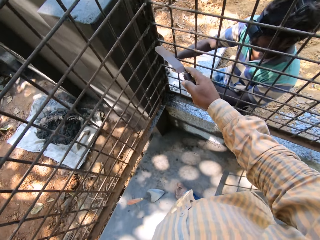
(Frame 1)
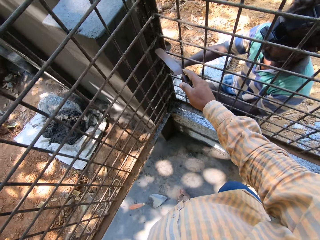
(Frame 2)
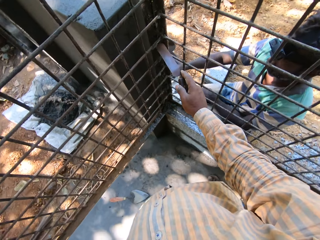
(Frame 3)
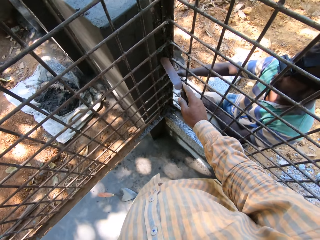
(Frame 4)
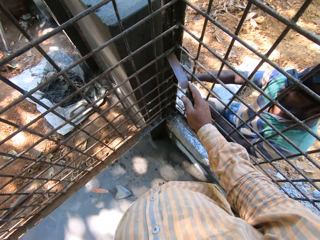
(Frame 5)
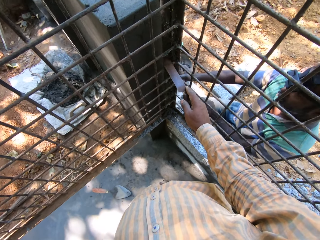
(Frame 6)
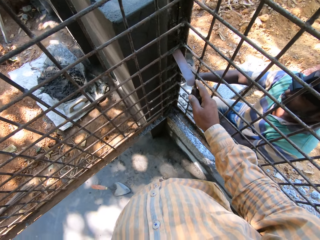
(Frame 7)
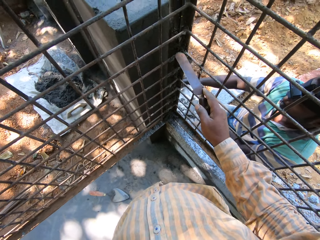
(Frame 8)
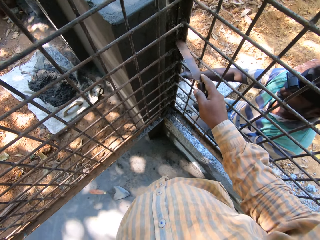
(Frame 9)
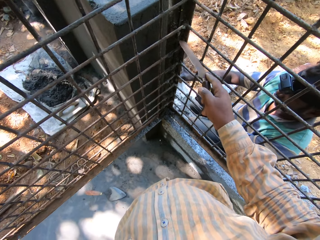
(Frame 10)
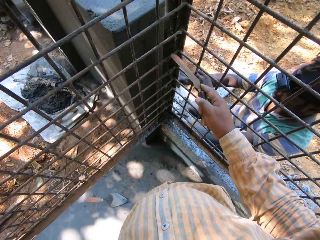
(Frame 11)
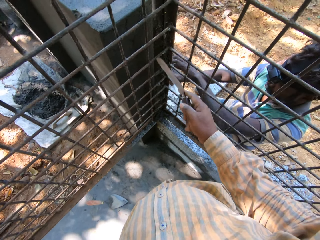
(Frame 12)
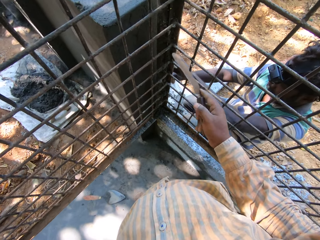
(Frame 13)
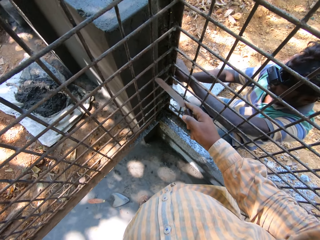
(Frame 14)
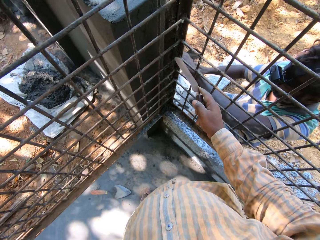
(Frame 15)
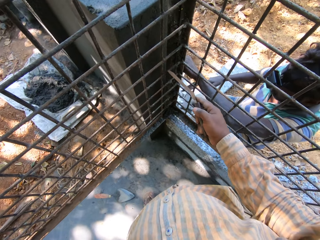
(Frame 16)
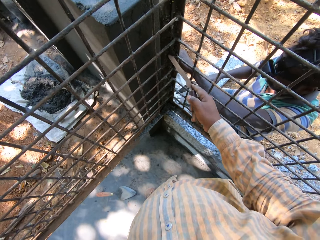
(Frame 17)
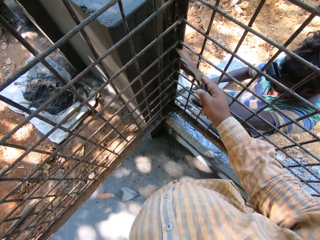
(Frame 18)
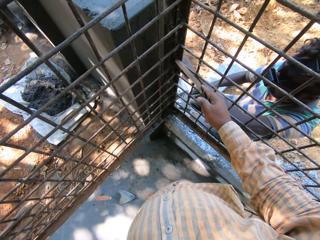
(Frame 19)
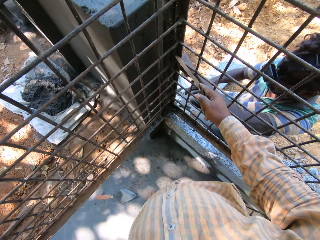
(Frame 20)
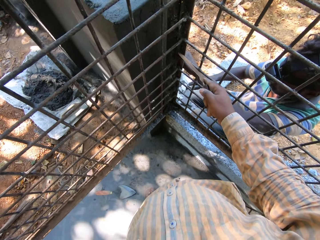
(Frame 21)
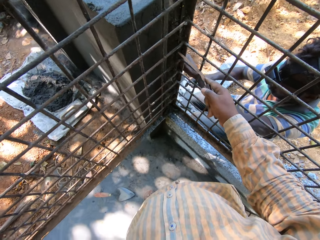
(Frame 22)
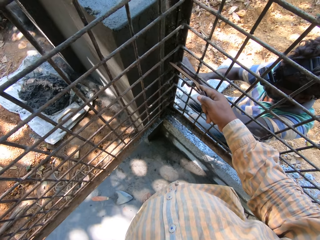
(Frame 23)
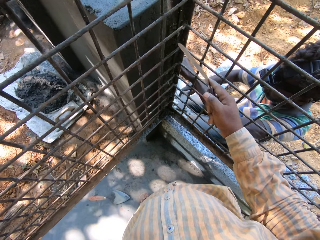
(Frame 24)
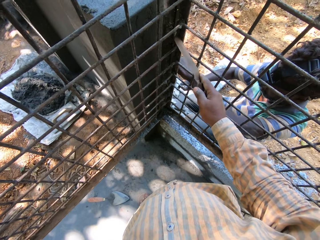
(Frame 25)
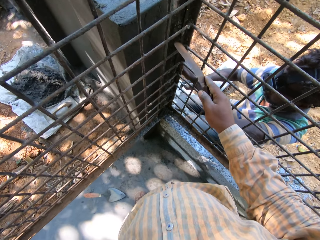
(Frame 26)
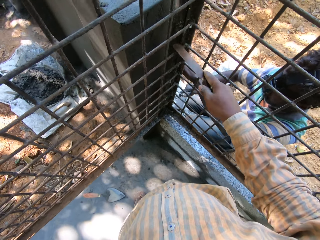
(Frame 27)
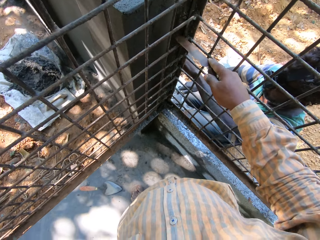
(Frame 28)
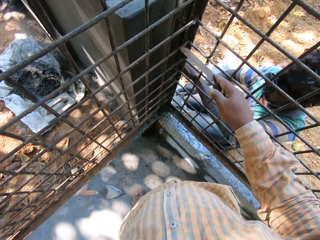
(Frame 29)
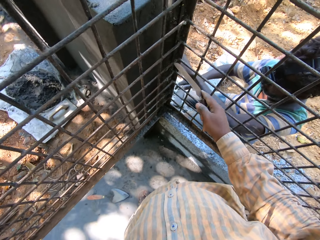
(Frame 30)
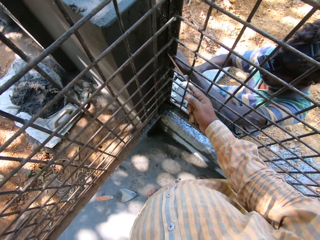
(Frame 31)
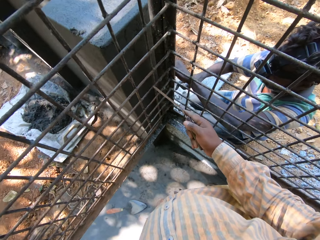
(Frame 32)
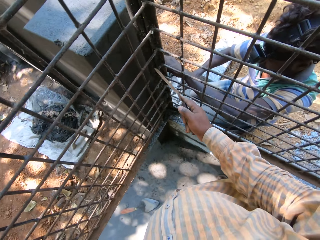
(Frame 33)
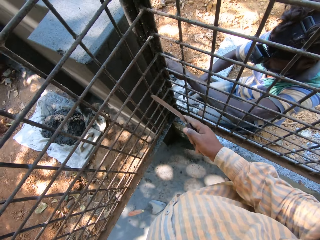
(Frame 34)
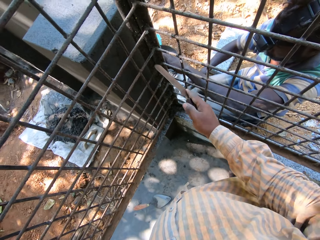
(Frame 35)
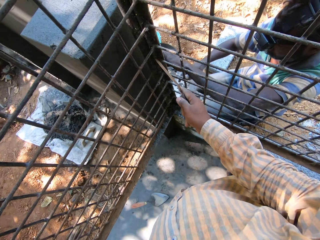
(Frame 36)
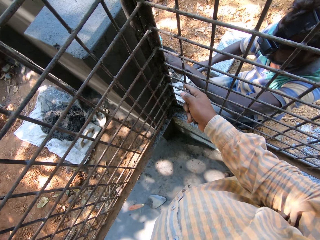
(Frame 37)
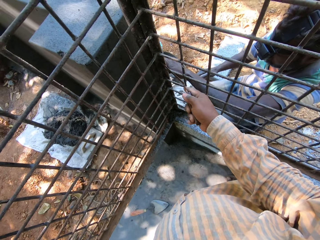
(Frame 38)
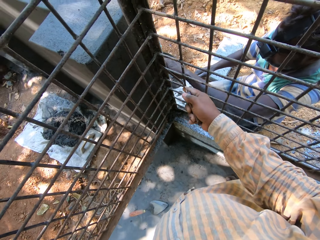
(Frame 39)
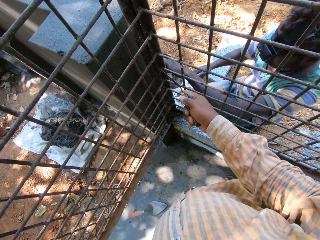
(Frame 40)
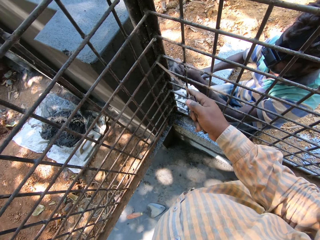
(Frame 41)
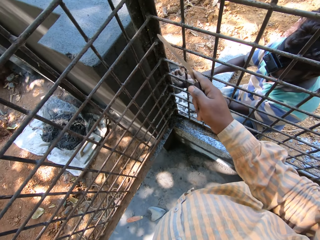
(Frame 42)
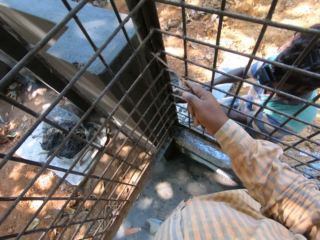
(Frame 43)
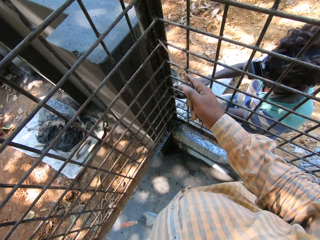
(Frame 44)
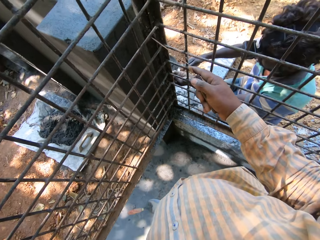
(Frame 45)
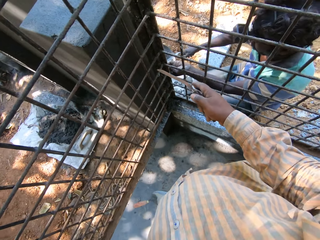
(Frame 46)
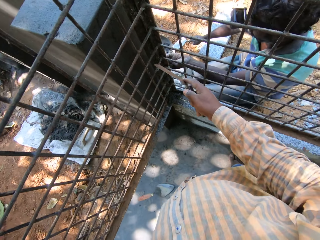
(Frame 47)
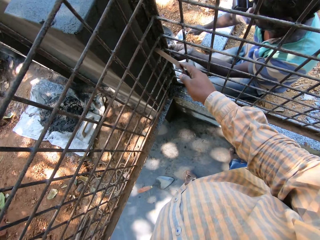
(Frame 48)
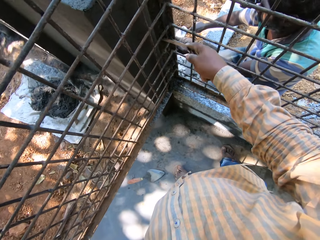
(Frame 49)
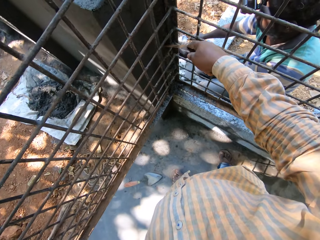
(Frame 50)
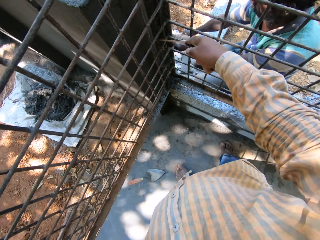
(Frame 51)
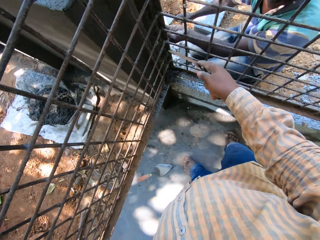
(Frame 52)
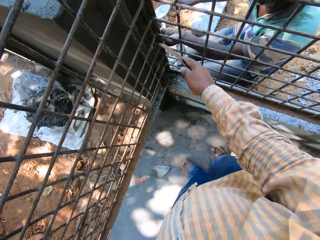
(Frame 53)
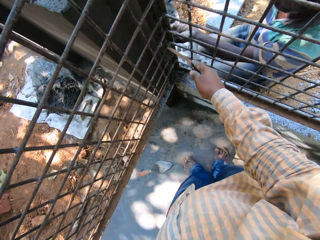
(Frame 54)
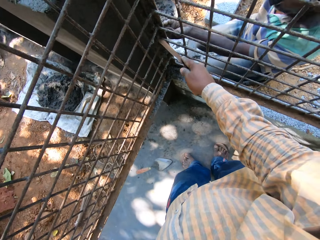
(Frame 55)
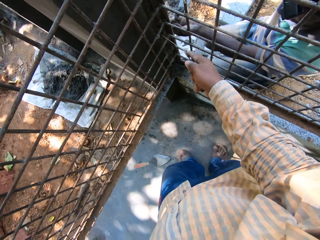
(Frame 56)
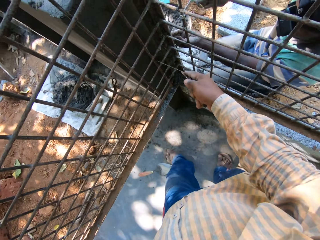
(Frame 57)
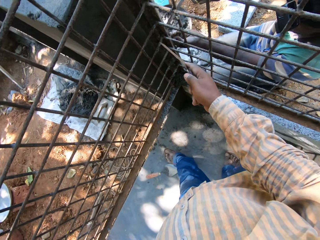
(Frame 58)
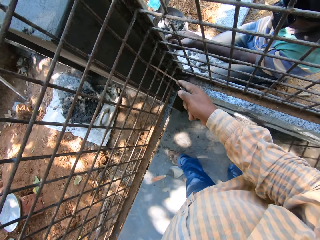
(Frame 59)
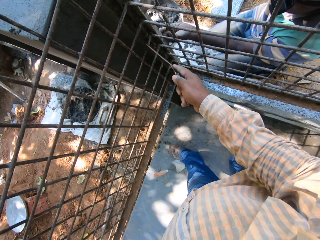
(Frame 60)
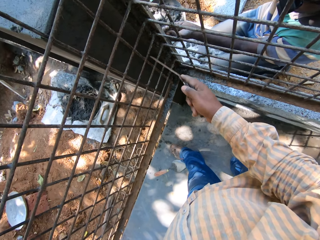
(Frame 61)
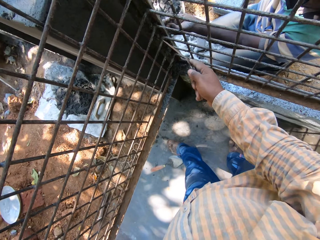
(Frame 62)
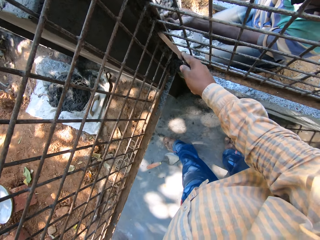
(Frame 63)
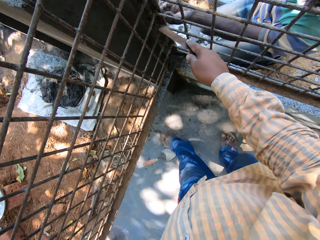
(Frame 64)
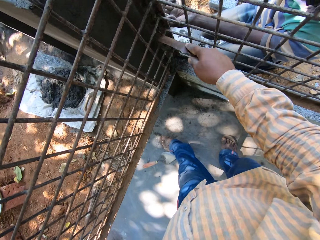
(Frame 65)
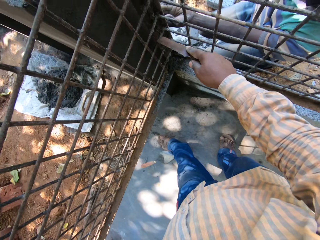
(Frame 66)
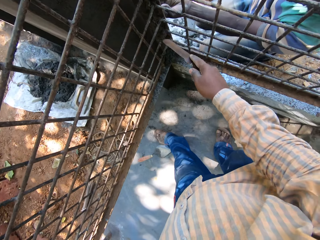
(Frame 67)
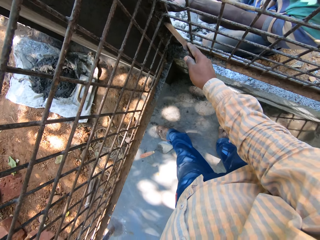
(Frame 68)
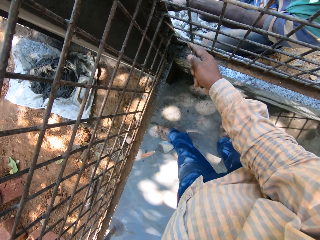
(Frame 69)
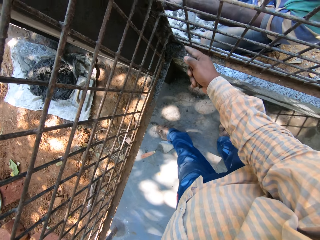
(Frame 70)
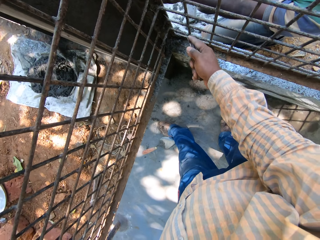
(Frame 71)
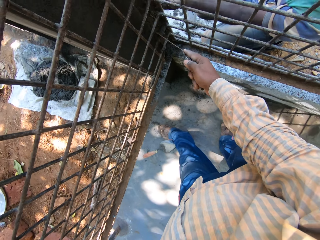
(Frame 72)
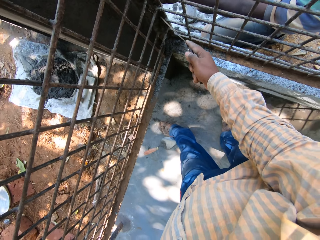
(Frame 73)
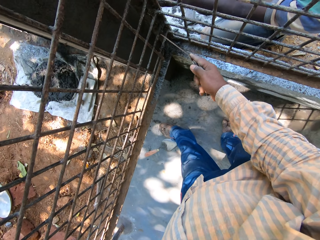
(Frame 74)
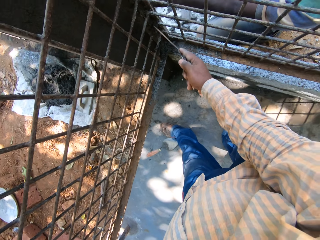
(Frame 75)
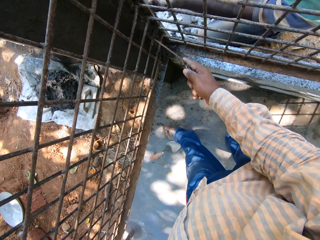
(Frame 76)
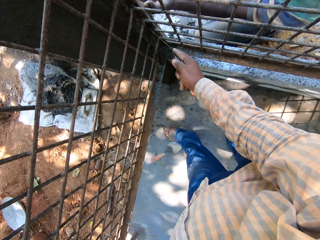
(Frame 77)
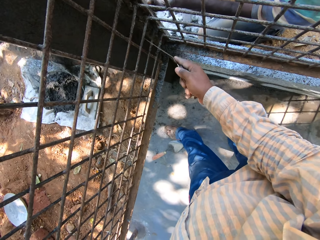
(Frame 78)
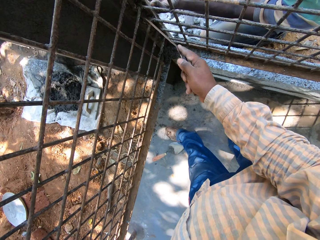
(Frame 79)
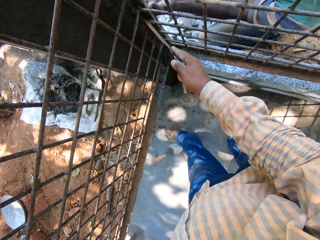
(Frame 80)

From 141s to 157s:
The camera wearer scrapes off mortar from iron bars with the knife in his right hand. A man plasters the wall with the hand trowel in his right hand. The man takes mortar from a head pan with the hand trowel in his right hand. The man plasters the wall with the hand trowel in his right hand.

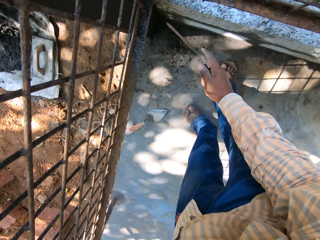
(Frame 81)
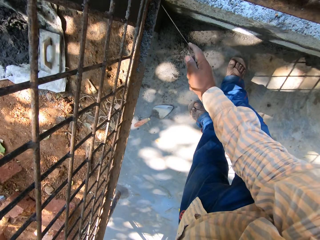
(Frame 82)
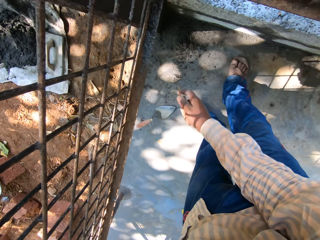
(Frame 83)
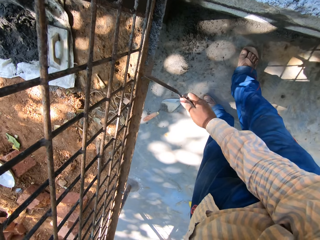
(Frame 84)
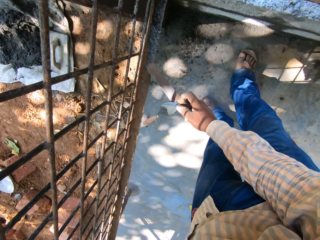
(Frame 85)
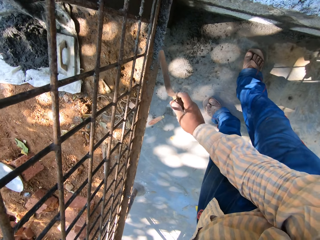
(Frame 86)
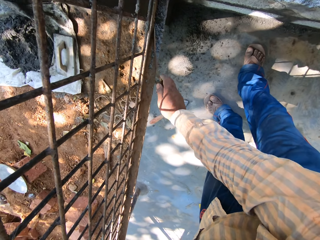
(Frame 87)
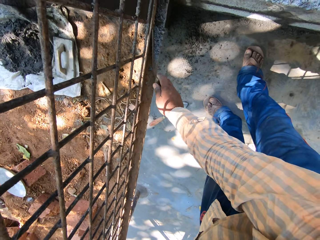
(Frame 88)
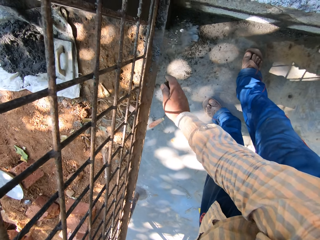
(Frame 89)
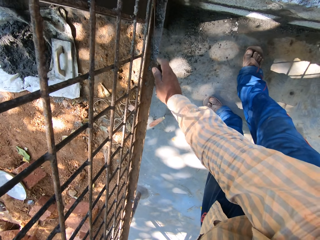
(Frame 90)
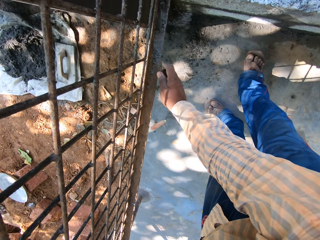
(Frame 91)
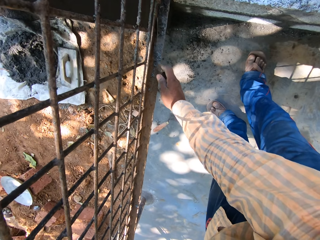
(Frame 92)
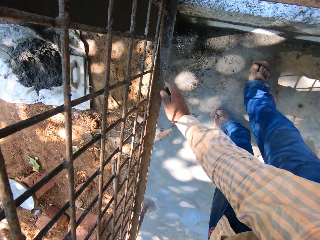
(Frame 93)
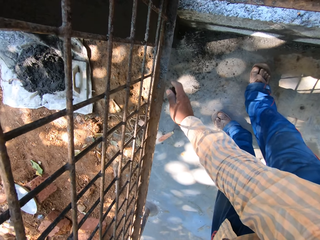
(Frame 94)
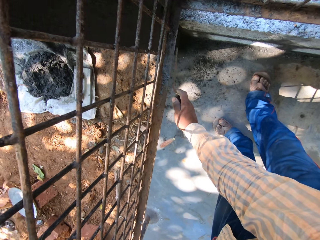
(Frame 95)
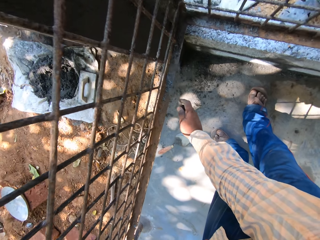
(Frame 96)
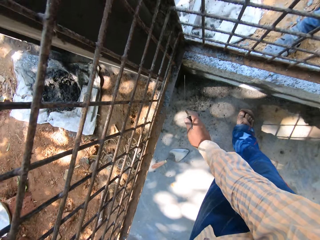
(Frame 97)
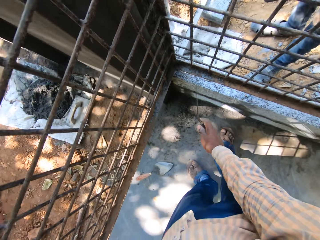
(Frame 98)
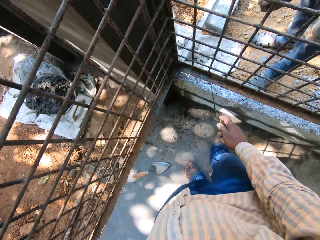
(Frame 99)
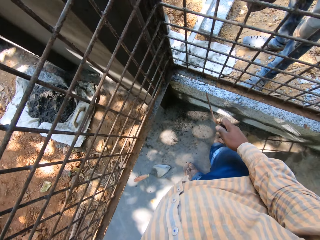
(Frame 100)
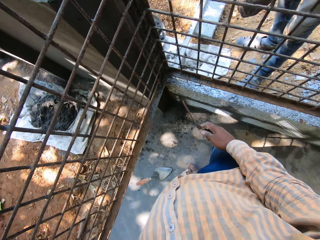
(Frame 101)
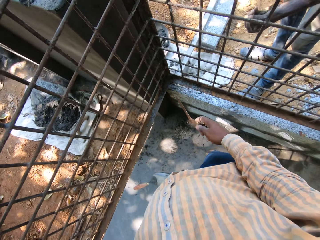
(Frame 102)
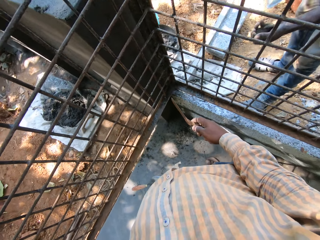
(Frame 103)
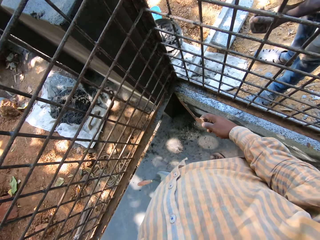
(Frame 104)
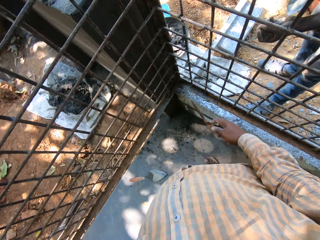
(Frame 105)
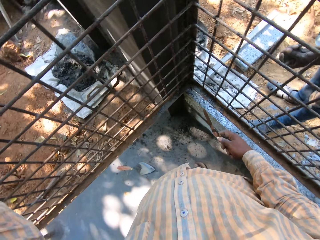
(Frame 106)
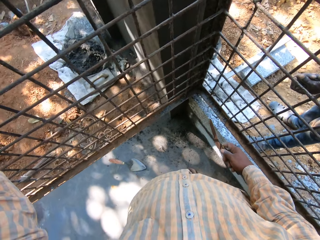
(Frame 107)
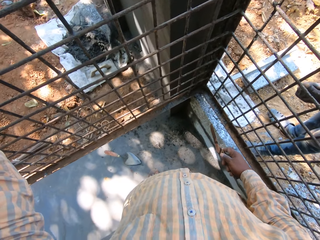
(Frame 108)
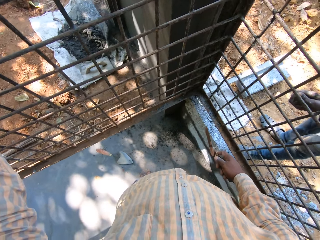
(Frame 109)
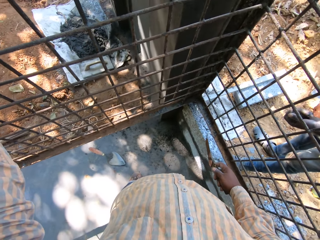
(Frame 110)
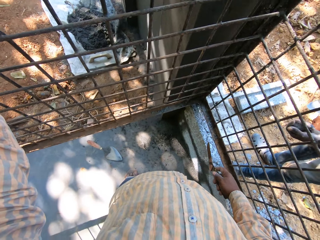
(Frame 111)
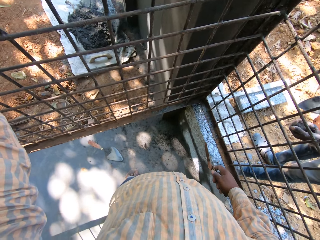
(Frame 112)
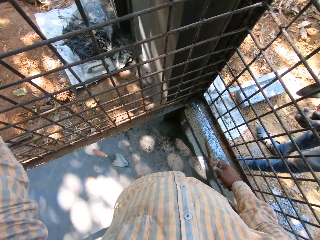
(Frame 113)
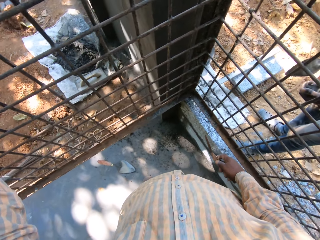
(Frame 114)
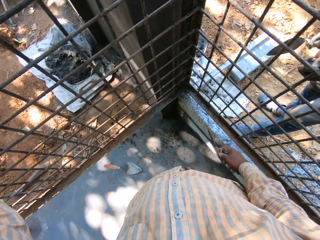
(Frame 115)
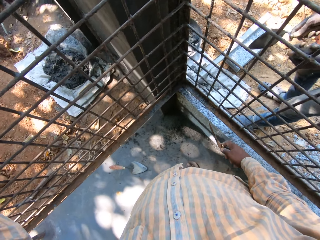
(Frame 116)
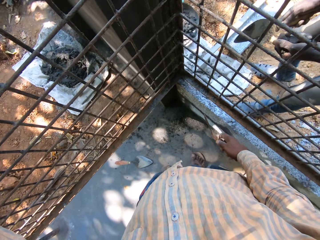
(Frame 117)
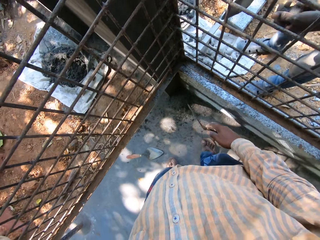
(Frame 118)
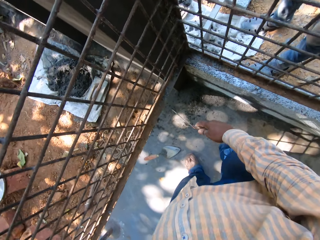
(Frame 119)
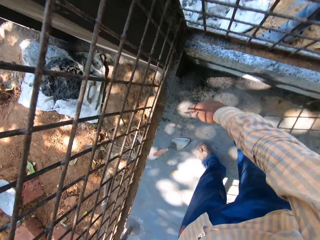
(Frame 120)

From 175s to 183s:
A man interacts with the camera wearer. The camera wearer interacts with the man. They look around.
